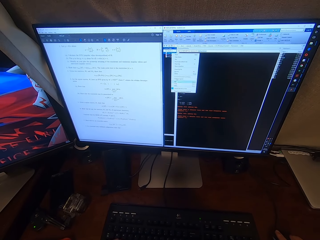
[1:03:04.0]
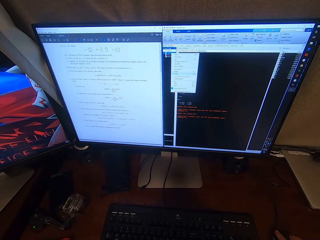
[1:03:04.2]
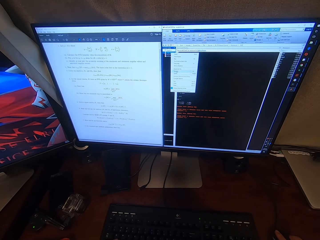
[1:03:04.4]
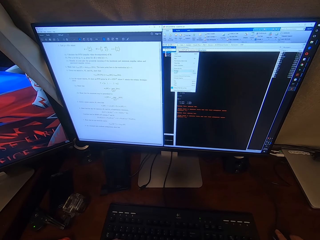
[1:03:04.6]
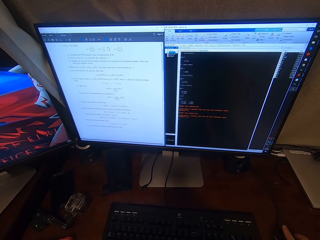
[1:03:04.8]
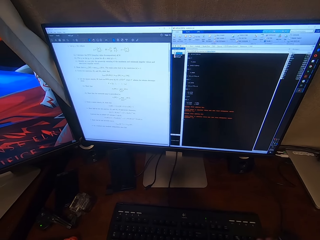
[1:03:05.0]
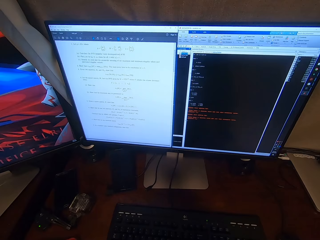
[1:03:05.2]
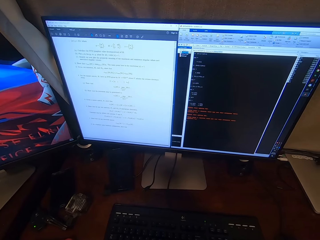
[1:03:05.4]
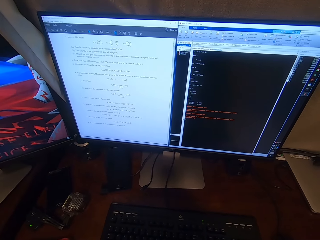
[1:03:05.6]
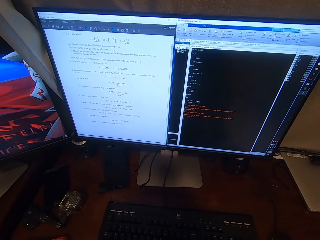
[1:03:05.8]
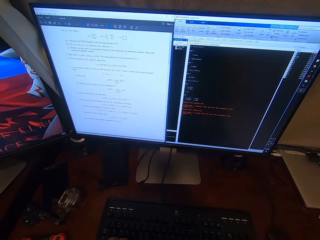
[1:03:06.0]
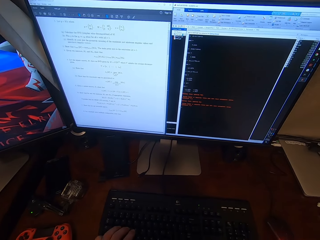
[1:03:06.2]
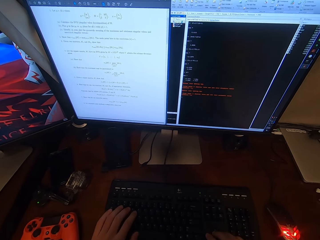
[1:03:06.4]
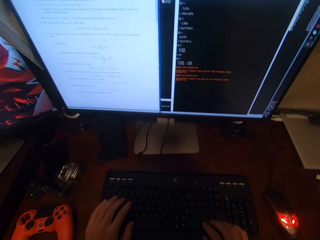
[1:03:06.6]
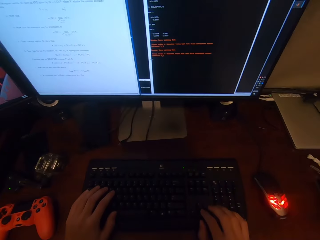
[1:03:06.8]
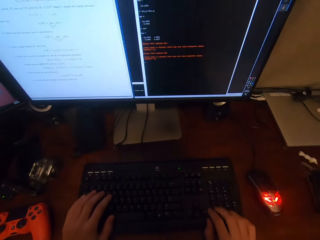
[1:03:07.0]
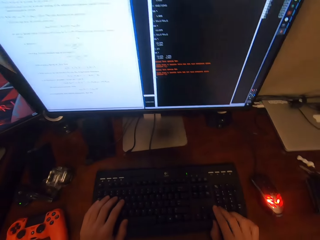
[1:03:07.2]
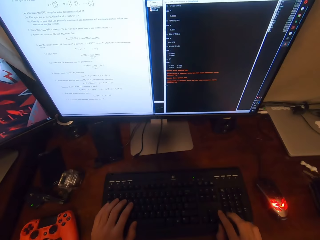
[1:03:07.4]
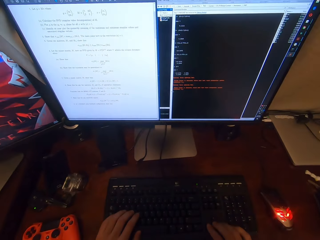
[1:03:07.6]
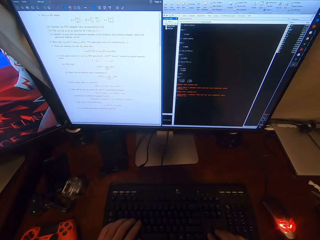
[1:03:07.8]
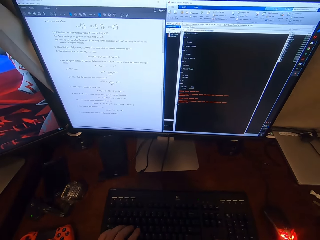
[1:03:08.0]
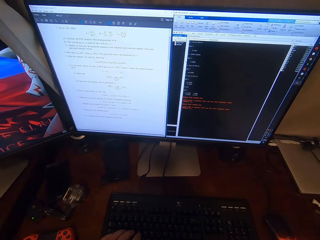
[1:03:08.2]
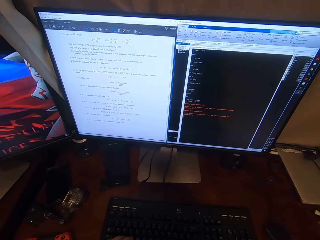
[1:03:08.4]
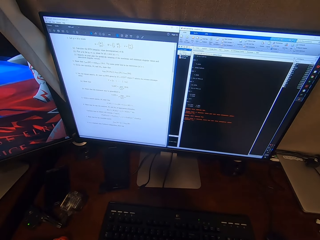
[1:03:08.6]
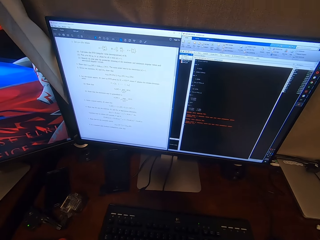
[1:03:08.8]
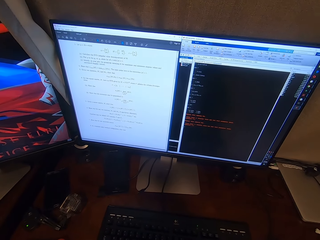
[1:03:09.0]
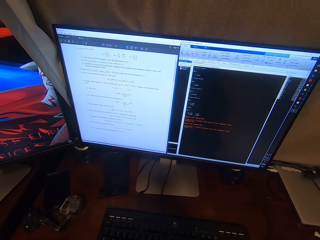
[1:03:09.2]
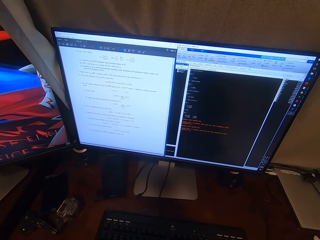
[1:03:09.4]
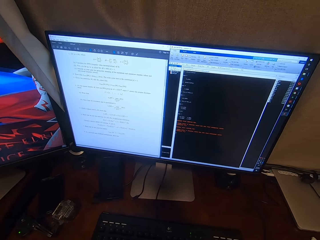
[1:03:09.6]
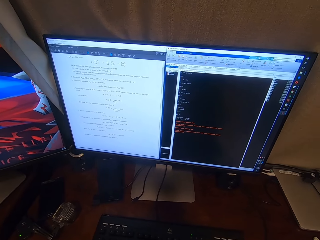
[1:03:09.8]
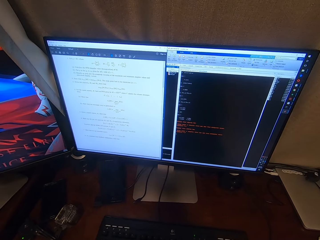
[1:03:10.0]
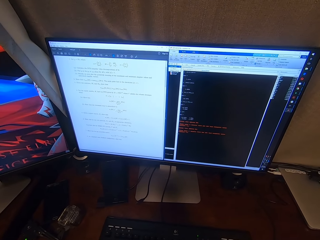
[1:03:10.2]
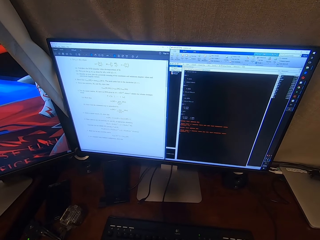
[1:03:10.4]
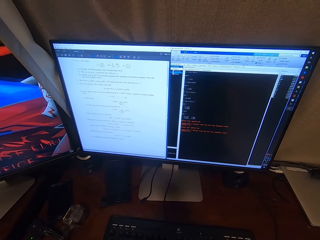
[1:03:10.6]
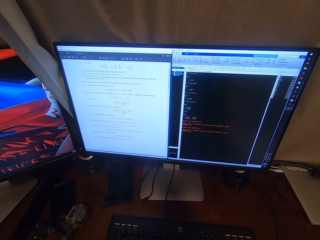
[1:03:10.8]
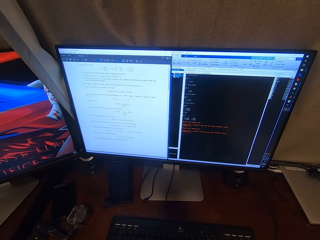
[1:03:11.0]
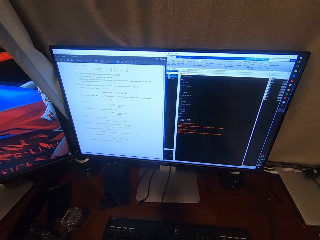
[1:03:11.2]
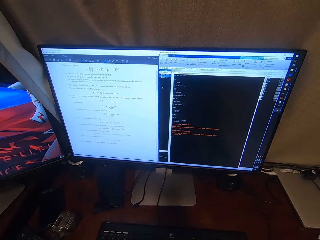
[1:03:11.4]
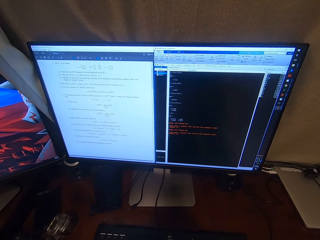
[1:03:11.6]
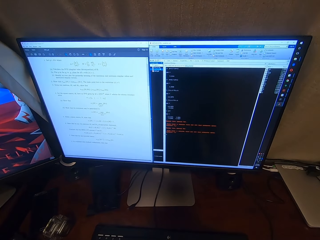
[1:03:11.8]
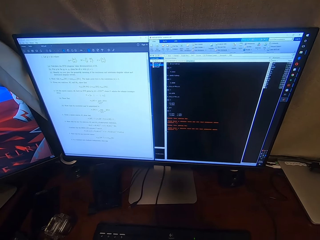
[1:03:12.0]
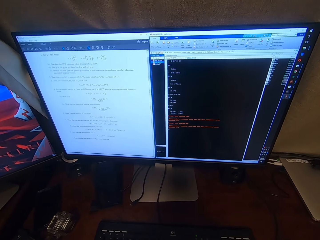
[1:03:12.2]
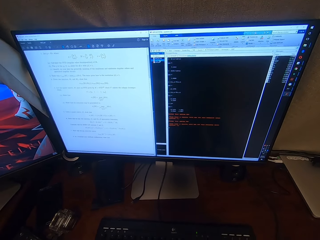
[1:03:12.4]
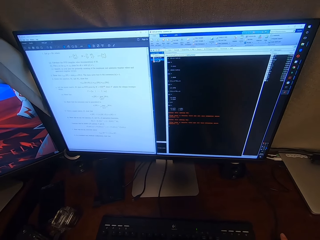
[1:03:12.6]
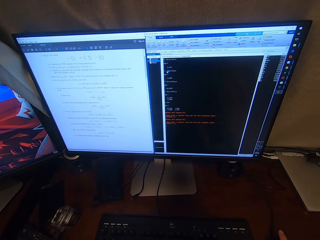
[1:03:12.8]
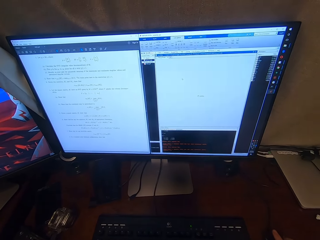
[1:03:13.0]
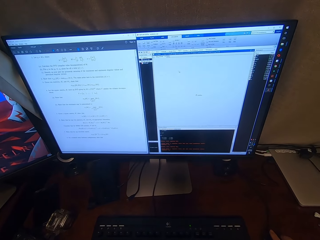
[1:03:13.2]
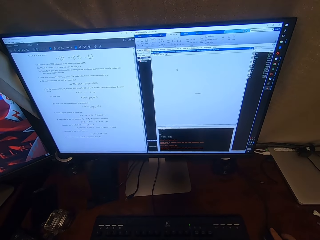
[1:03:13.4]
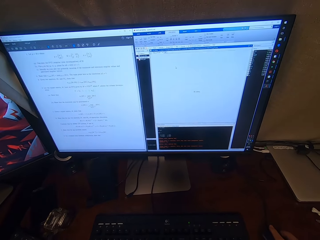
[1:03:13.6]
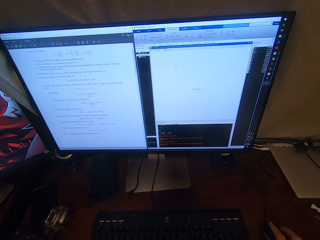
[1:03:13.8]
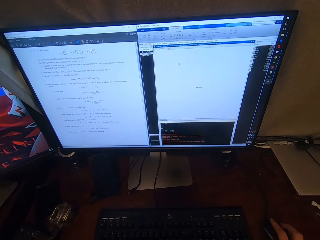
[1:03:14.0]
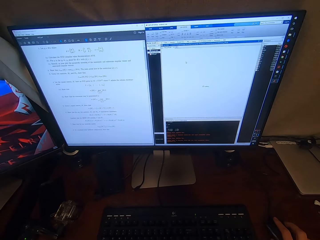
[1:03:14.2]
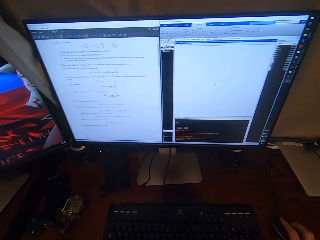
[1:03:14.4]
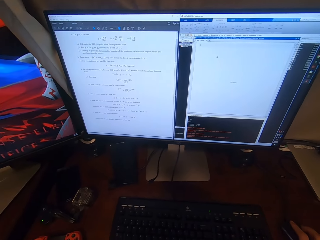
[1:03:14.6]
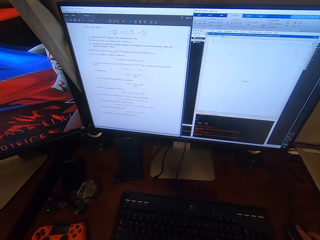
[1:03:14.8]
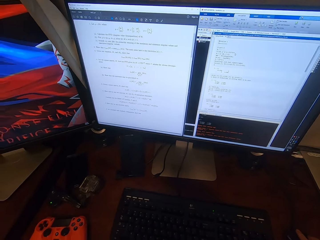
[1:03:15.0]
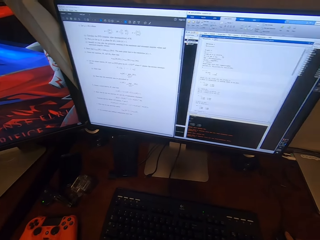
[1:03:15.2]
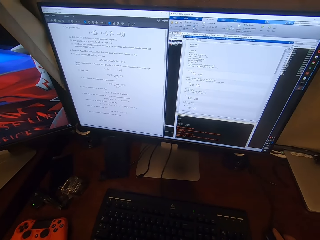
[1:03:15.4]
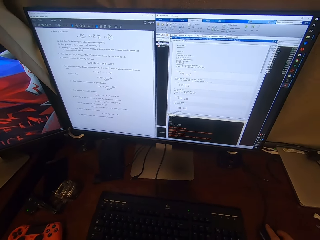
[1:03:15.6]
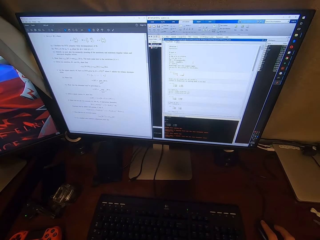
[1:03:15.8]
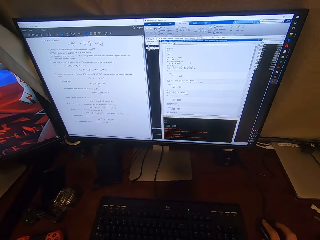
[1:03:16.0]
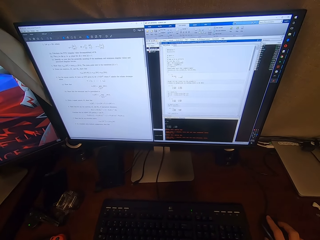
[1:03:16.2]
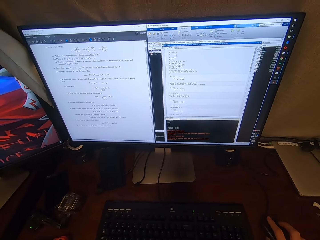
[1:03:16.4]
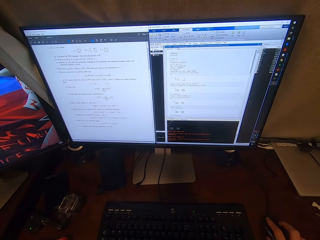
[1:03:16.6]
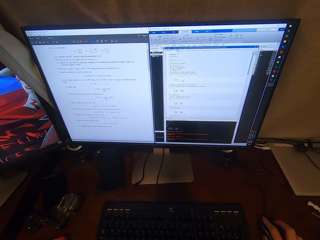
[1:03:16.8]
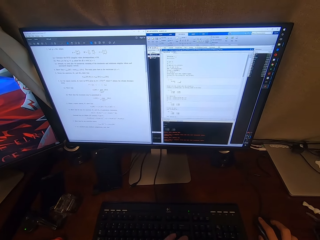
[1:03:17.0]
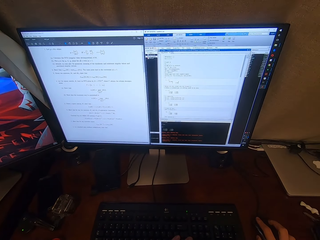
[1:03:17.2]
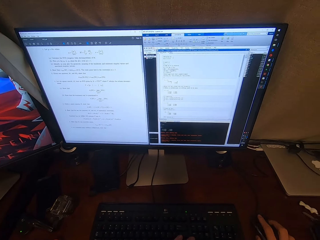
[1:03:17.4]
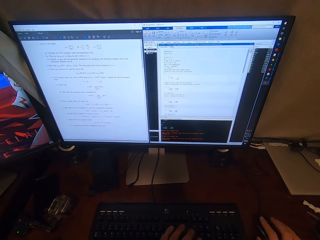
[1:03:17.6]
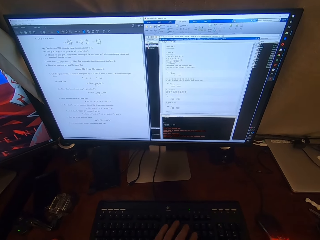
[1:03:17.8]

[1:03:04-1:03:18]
The camera wearer operates the desktop with the keyboard. They look around. They browse at a computer. They operate the desktop with a mouse. They turn around.

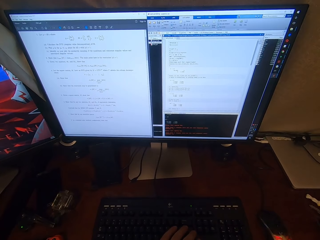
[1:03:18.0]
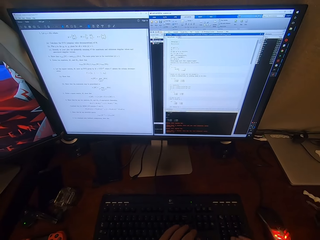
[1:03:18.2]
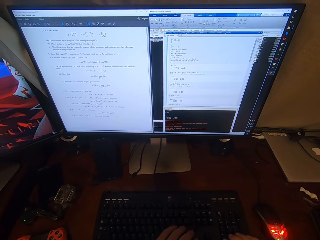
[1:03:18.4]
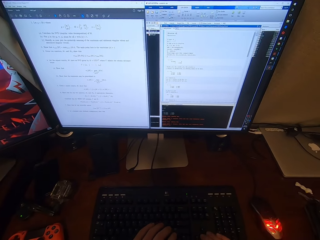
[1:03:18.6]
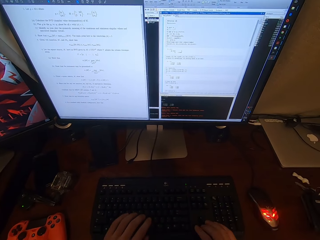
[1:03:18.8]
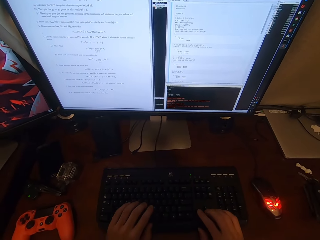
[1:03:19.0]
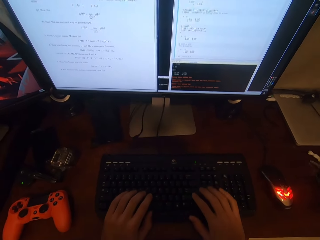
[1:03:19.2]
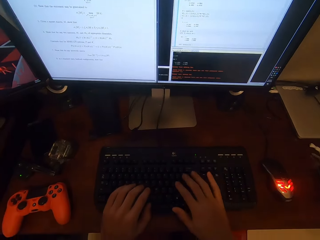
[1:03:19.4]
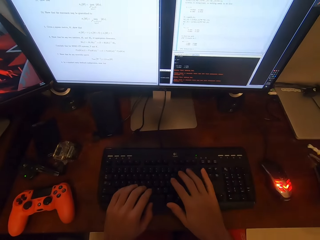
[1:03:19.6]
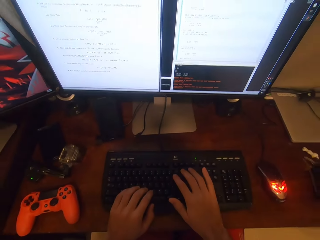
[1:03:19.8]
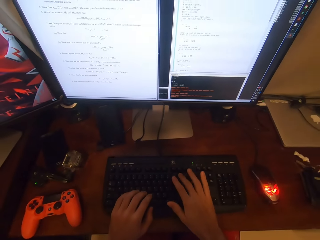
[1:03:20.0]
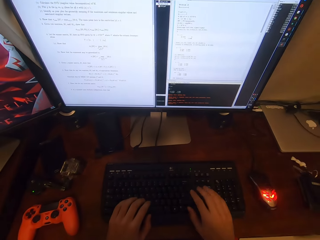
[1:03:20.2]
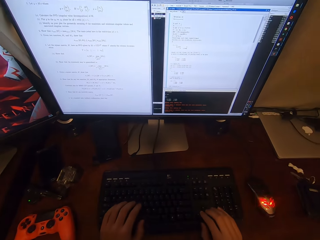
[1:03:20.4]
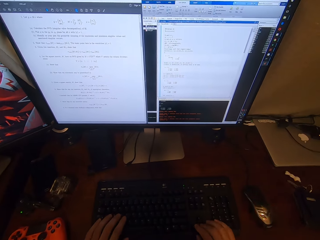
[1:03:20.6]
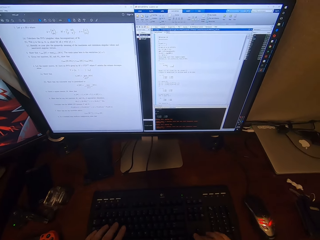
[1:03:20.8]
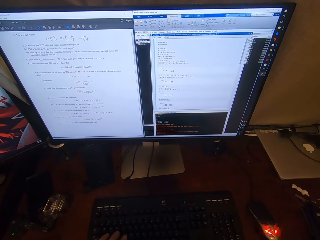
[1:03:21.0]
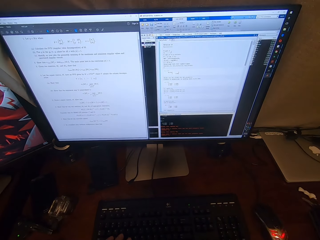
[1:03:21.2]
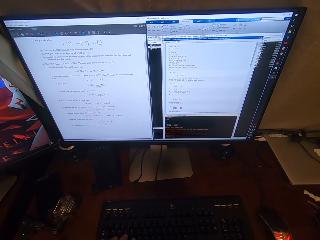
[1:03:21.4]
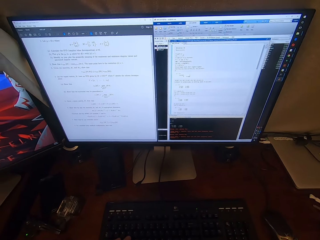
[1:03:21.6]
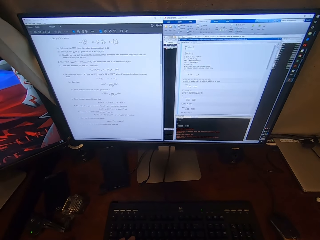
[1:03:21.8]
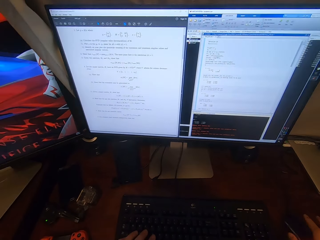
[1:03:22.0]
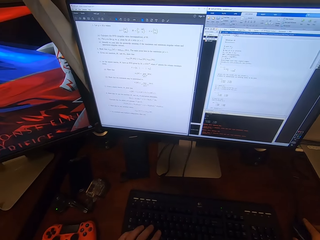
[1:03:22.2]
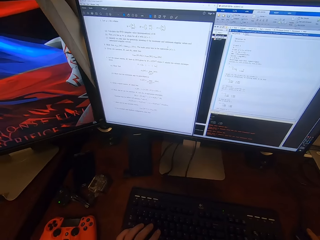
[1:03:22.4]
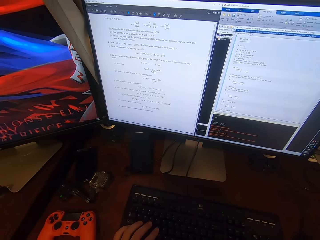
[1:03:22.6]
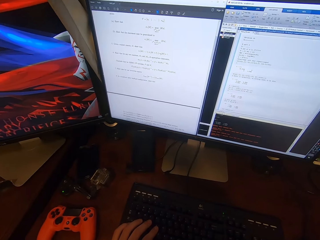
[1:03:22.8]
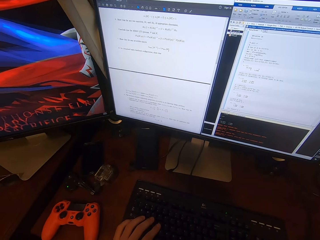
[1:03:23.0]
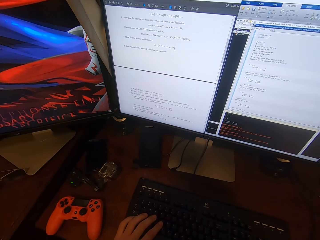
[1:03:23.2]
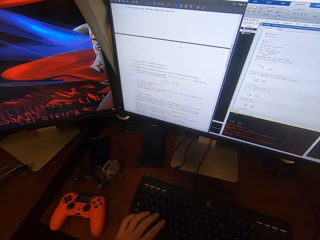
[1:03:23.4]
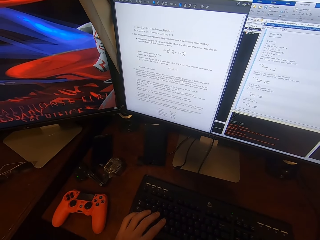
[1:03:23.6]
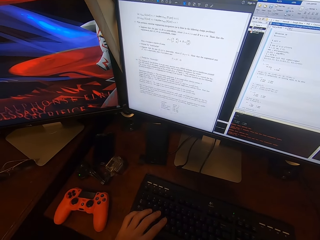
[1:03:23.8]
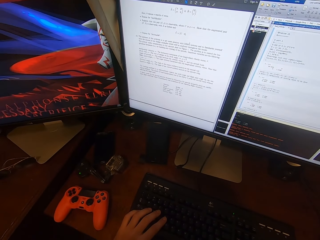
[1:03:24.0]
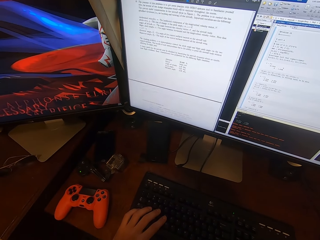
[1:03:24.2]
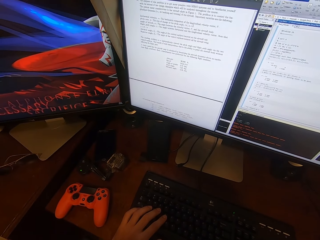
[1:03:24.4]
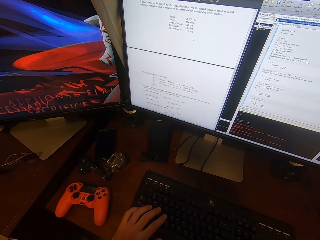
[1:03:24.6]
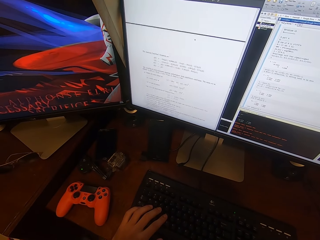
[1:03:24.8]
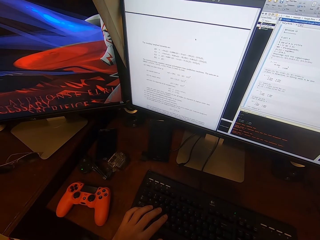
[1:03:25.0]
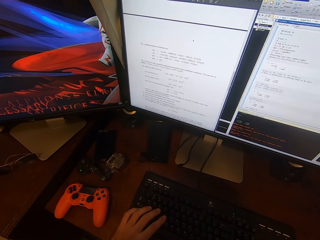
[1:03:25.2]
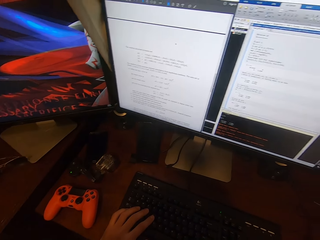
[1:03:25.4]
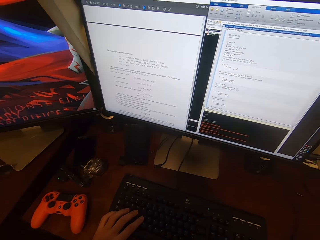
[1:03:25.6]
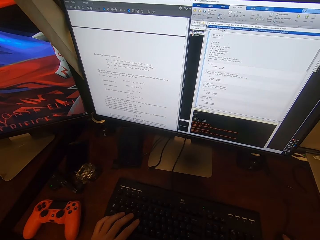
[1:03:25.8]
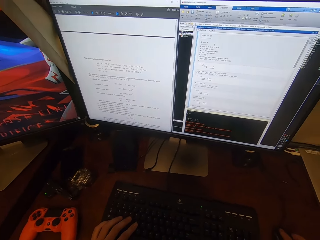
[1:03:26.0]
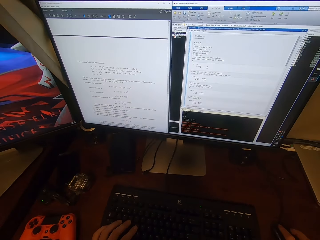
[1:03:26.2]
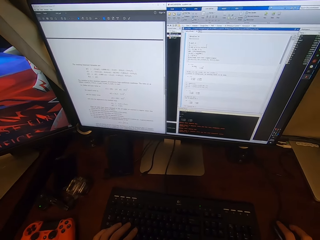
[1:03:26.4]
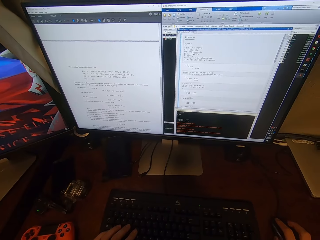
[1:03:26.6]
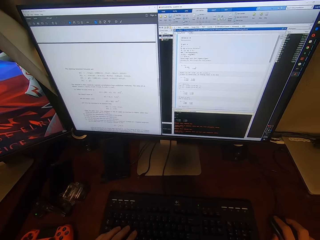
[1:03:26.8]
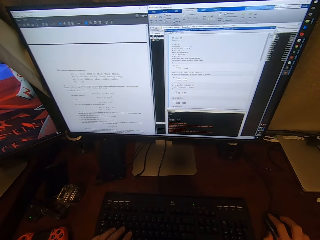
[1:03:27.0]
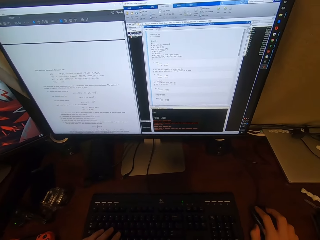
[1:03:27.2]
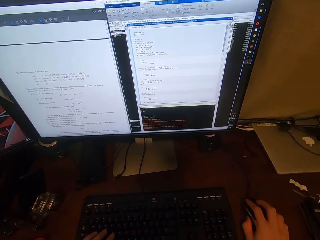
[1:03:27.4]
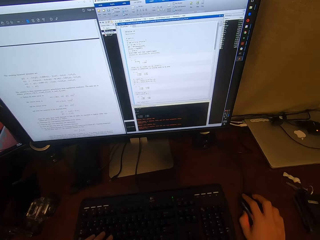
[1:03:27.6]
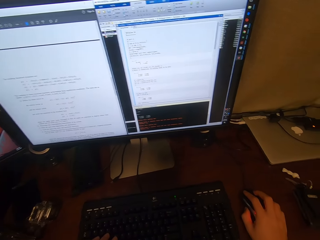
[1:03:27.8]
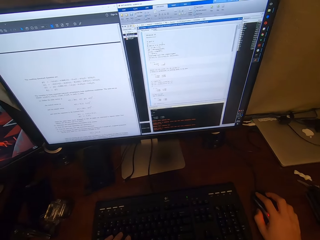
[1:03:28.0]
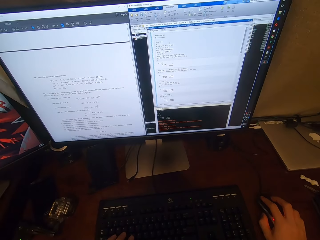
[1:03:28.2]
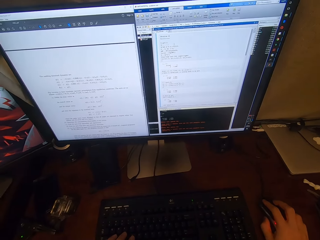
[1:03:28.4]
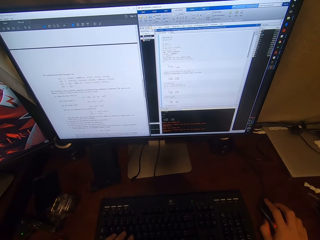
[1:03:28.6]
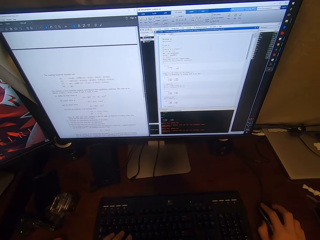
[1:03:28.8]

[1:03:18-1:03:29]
The camera wearer presses on the keyboard keys. They turn around. They operate the desktop with the mouse. They scroll the mouse ball. They put their left hand on the keyboard keys. They scroll the mouse ball. They turn around.
